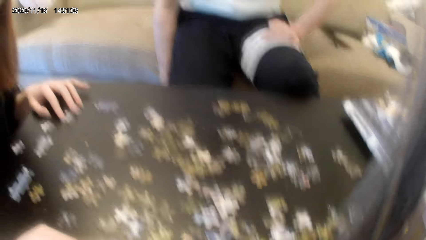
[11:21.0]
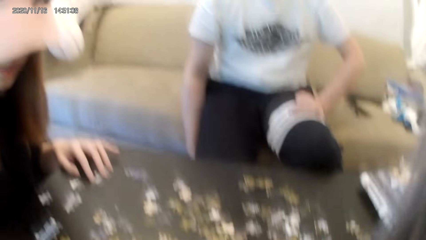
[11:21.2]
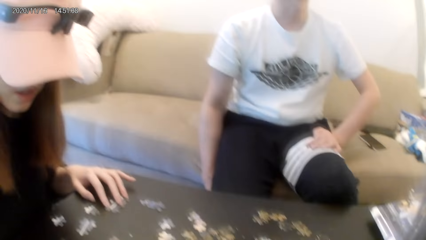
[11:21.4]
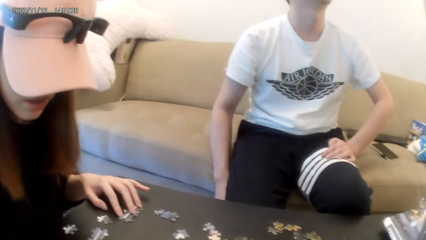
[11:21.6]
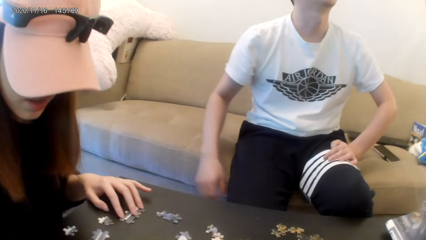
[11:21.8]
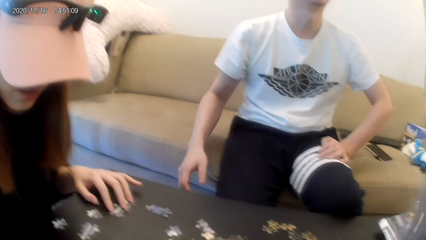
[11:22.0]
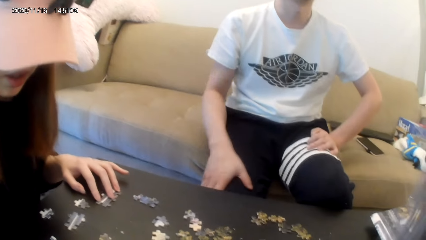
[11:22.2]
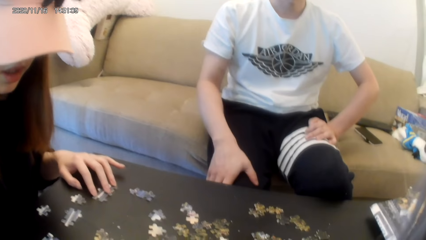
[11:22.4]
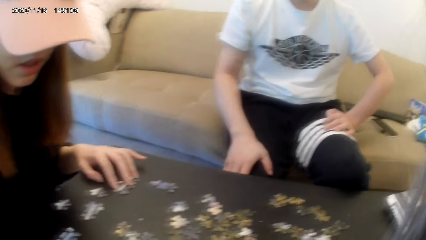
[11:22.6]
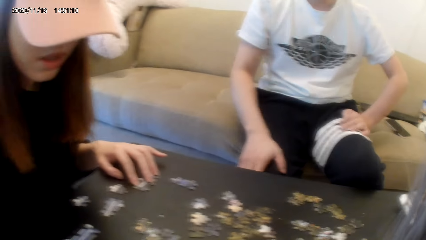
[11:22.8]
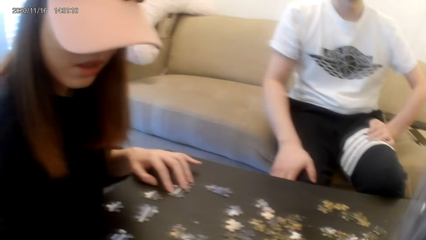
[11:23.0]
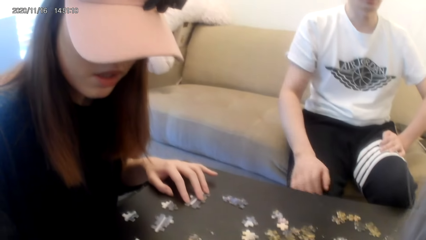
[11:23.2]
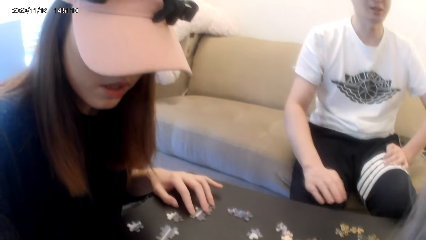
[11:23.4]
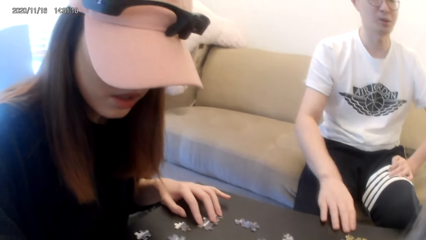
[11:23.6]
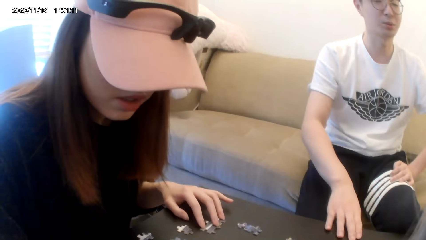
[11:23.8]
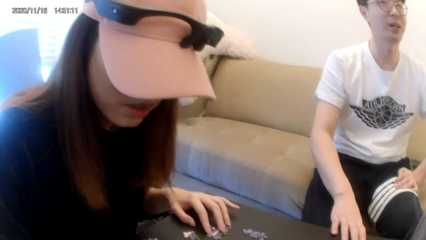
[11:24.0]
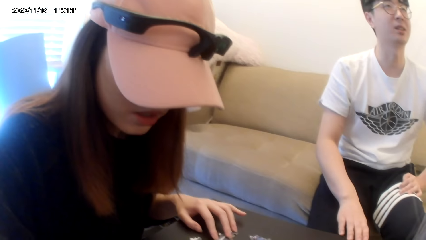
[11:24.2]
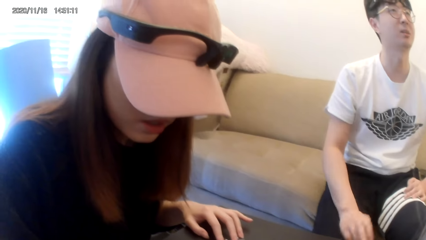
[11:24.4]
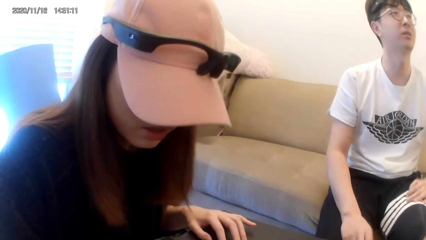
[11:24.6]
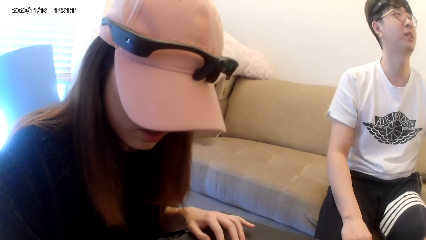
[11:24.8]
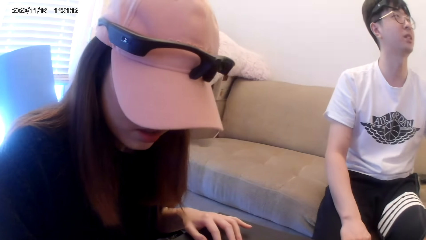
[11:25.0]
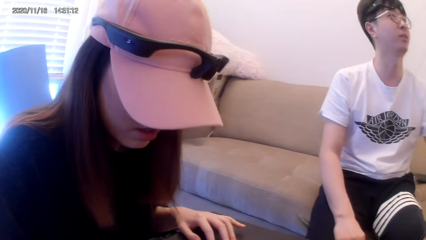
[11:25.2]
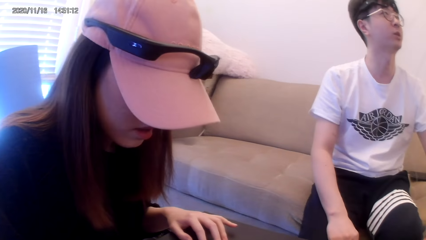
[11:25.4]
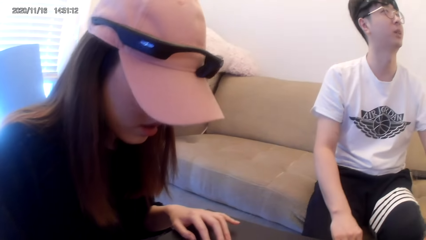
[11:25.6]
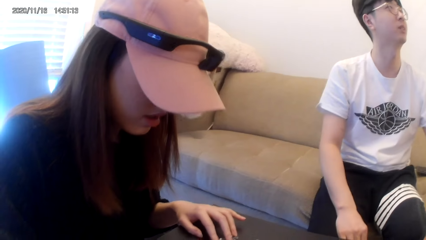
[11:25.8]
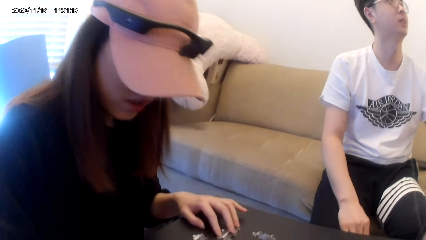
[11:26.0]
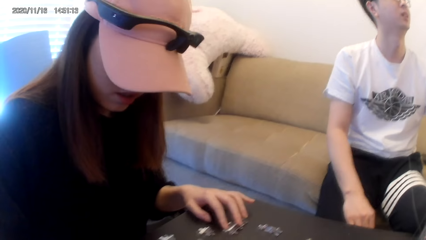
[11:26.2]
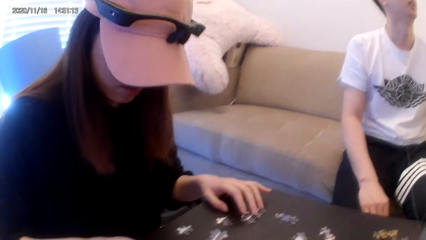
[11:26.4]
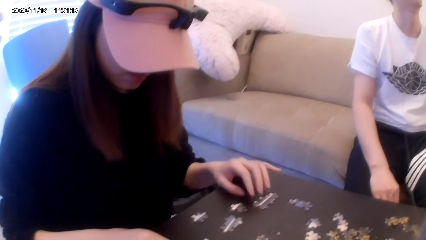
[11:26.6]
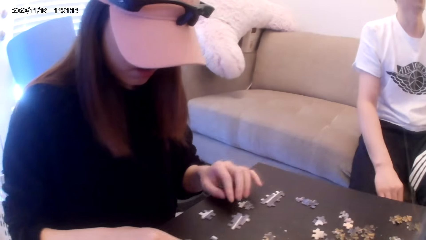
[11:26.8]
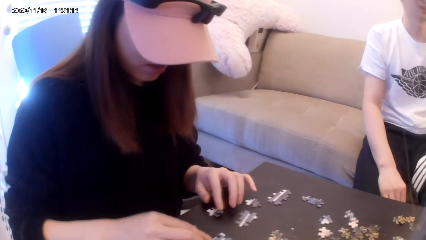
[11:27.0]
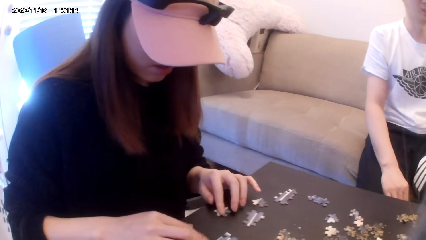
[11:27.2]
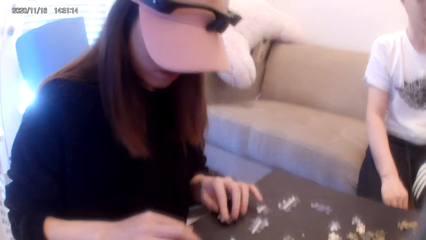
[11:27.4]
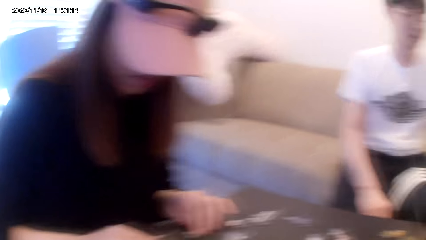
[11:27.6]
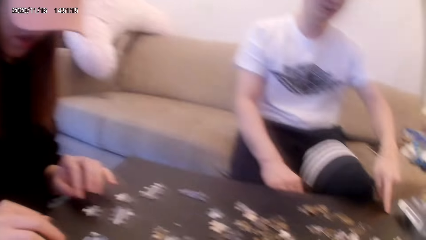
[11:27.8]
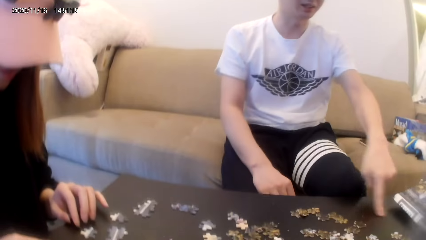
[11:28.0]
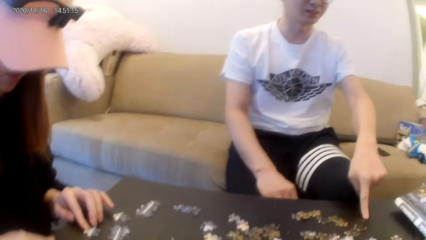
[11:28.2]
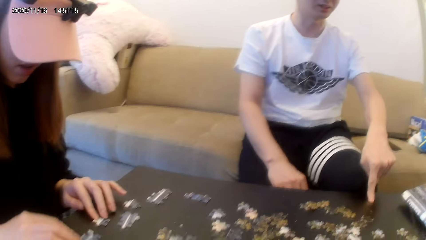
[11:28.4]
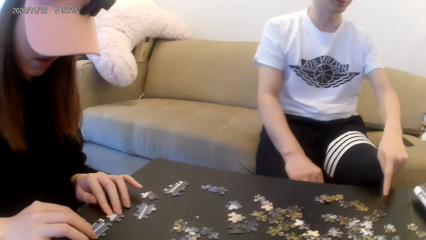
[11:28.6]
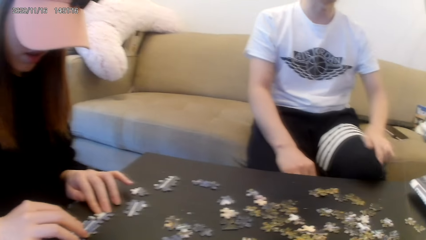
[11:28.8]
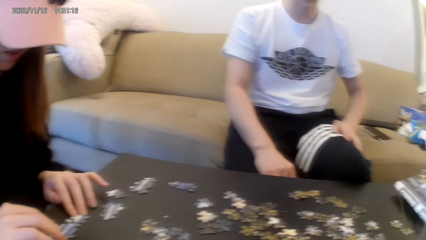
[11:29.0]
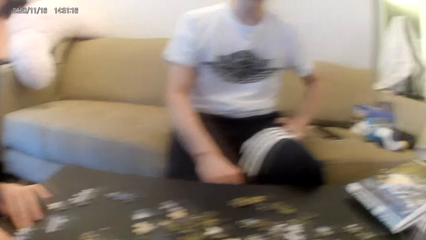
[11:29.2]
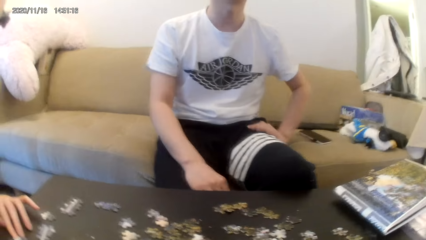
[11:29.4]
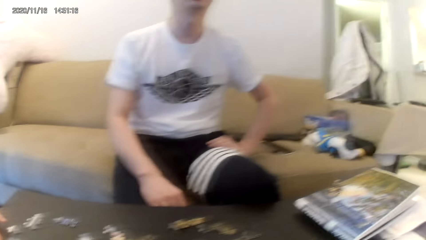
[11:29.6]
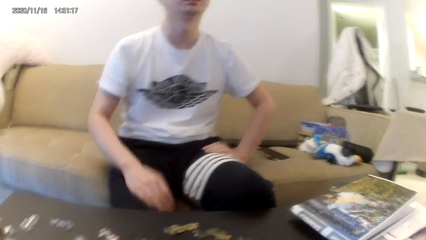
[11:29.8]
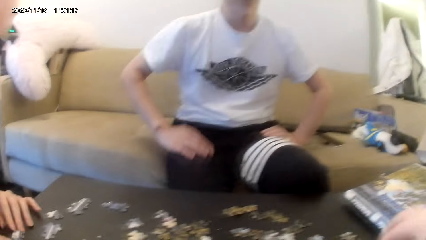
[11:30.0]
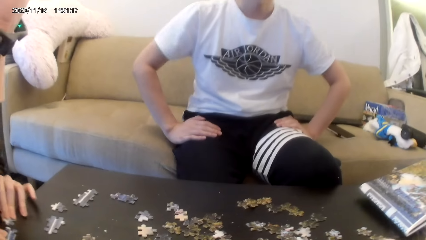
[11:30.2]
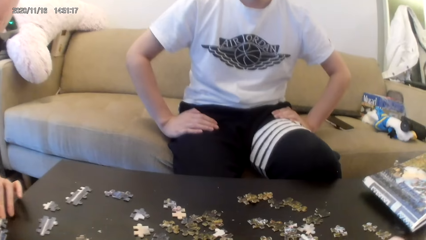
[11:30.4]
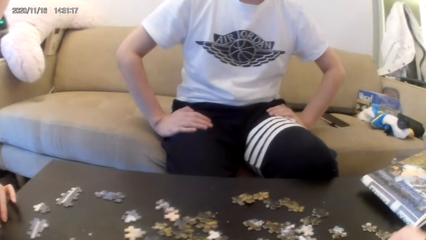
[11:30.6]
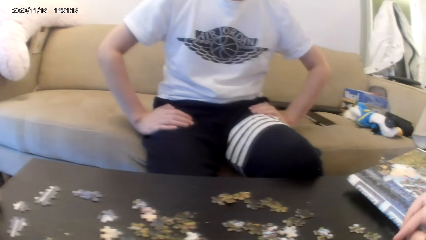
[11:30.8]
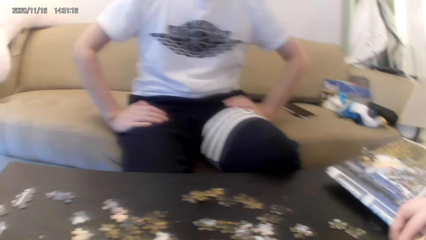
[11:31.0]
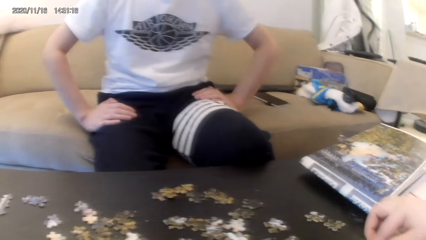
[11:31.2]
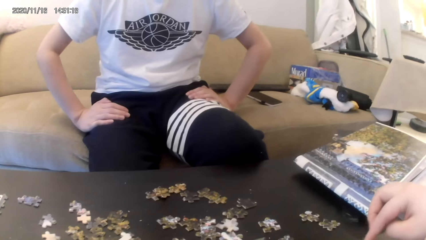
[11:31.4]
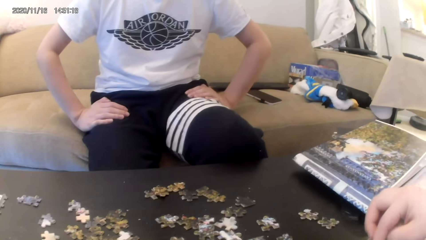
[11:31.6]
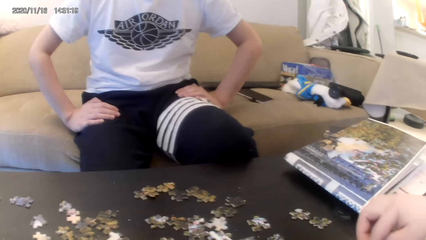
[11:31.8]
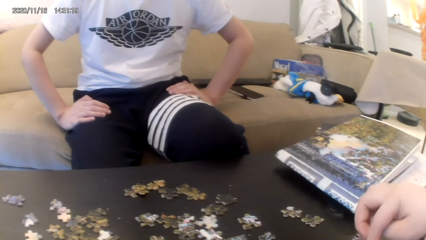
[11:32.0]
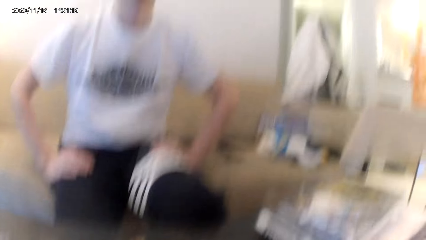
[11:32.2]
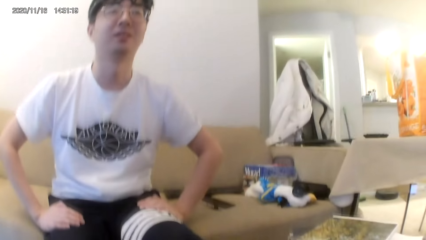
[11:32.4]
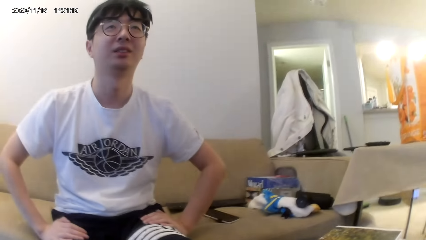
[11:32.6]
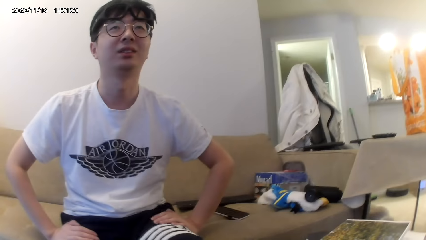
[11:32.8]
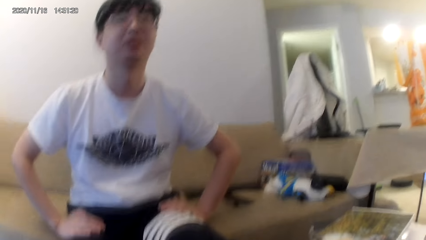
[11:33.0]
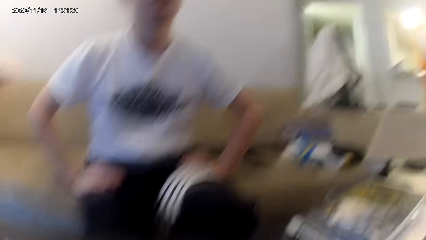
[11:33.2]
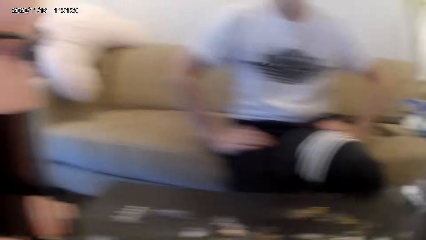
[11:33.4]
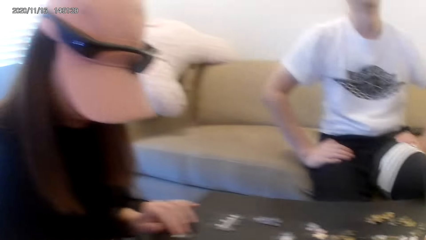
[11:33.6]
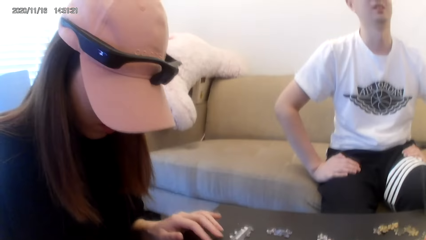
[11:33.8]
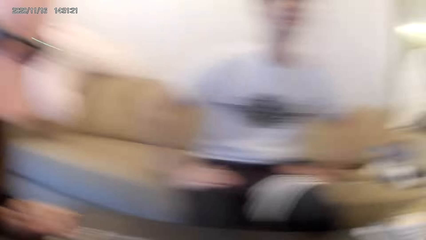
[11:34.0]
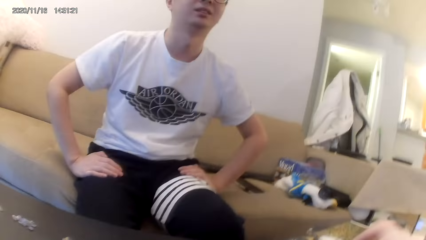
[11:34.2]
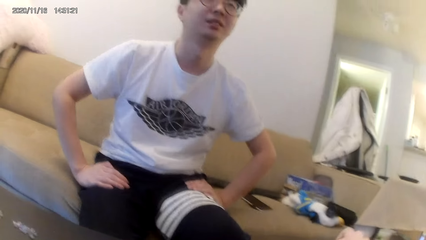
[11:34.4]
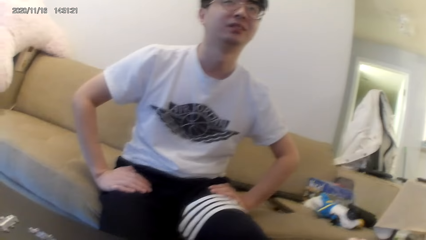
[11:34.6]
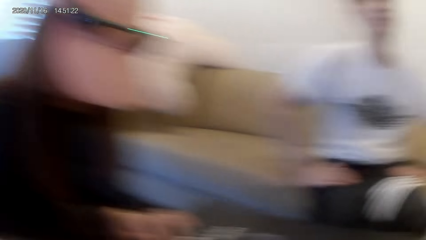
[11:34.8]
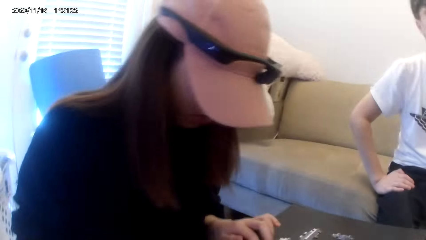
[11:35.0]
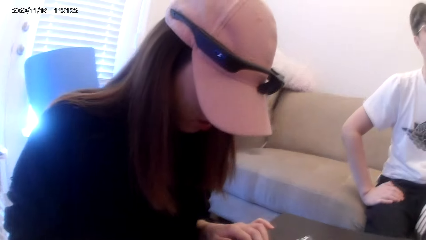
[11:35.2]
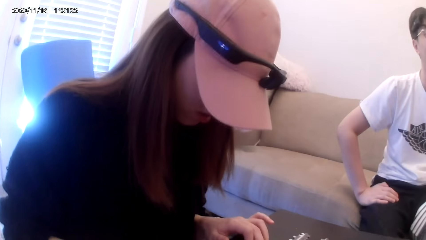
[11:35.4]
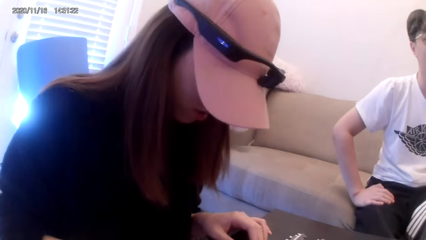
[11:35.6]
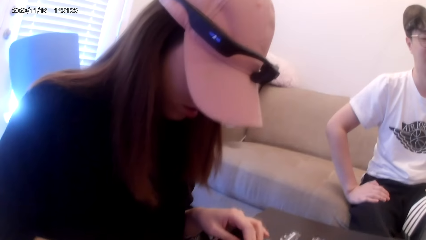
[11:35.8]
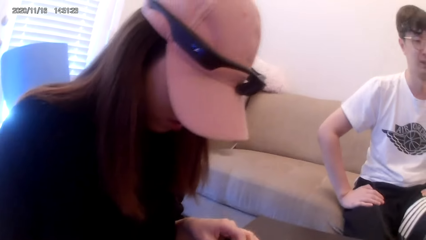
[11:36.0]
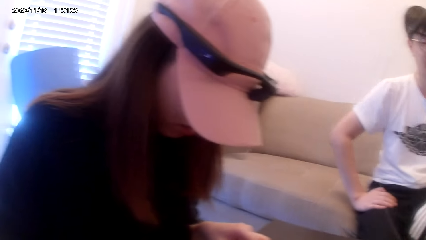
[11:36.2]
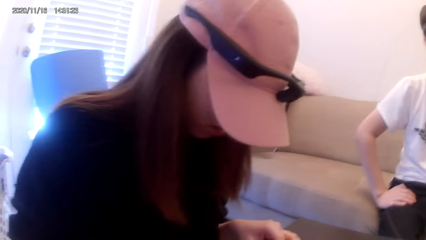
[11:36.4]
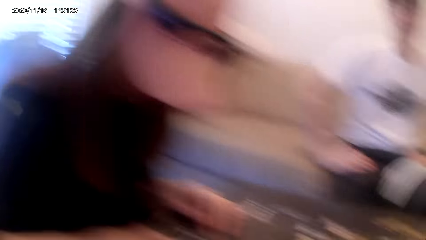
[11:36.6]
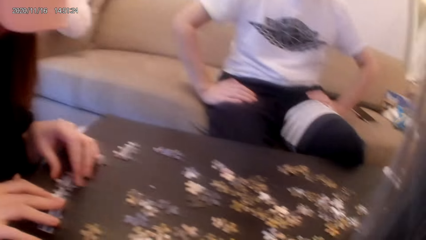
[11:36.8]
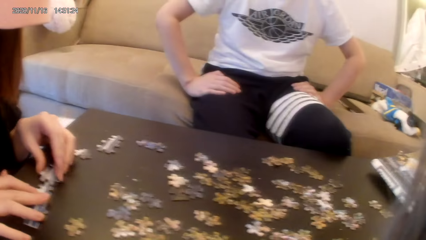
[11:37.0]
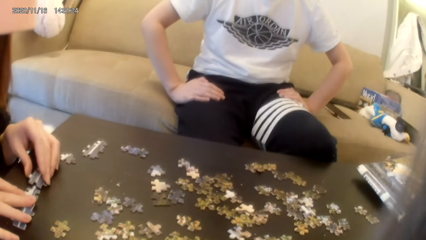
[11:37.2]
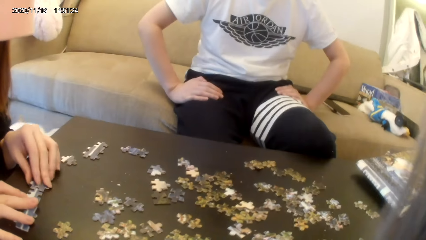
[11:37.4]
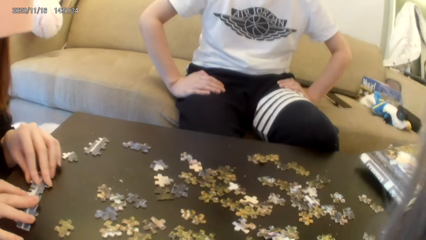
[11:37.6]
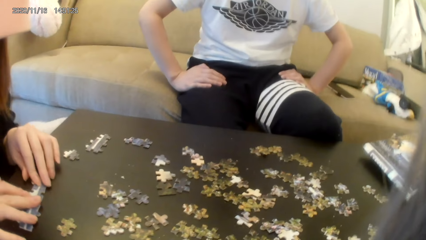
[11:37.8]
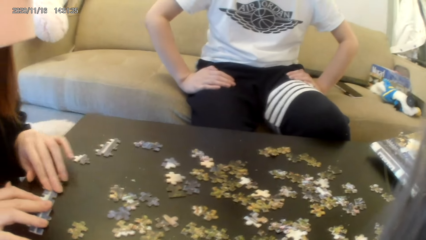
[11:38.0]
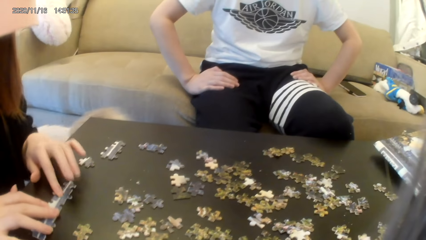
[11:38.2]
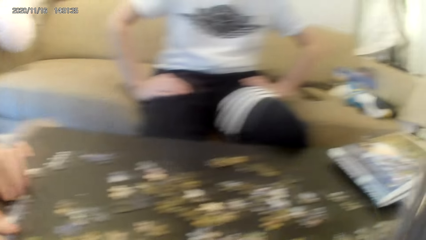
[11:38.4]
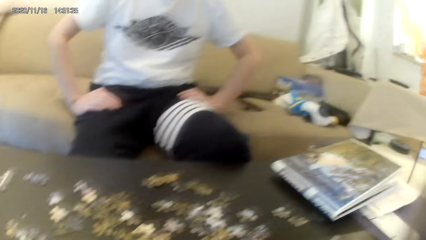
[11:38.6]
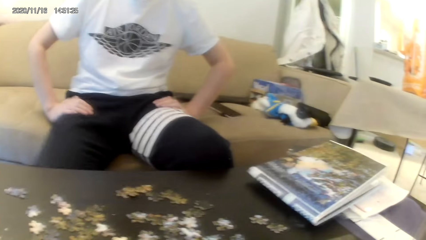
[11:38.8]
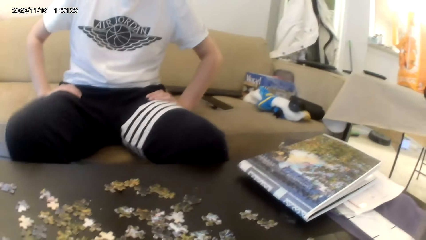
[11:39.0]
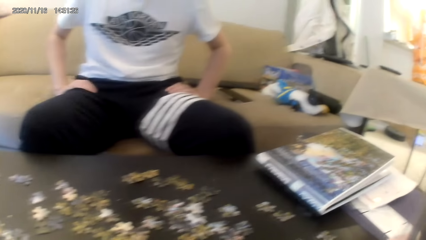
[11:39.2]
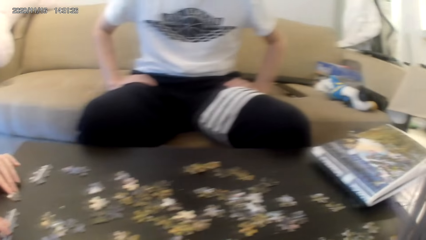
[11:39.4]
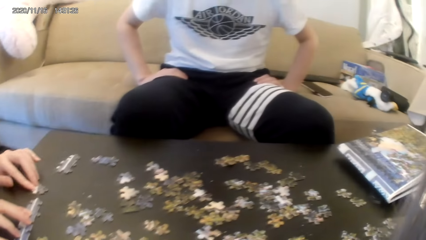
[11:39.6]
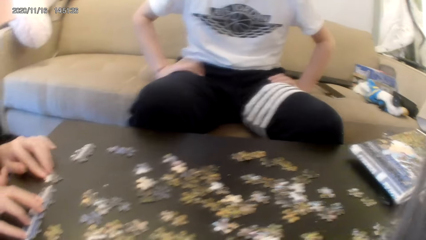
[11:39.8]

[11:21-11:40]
A person holds the knee. Another person joins the puzzles. The first person points at the table. The first person puts hands on laps. The camera wearer searches for puzzles. A third person searches for the puzzles. The second person joins the puzzles.
